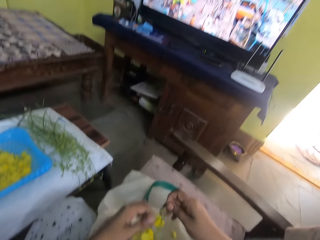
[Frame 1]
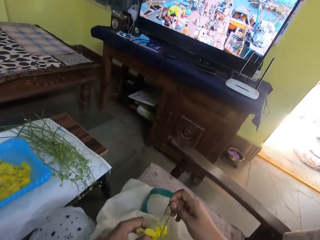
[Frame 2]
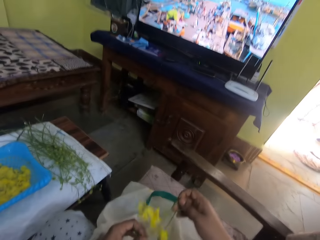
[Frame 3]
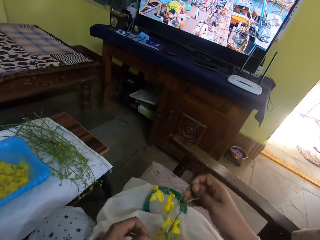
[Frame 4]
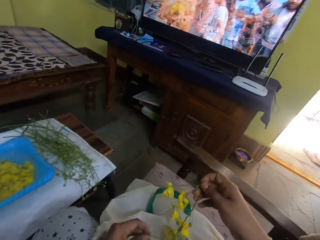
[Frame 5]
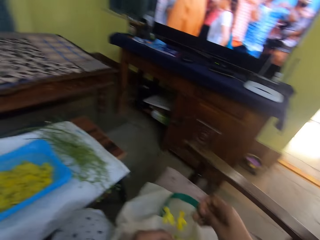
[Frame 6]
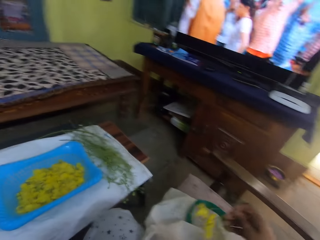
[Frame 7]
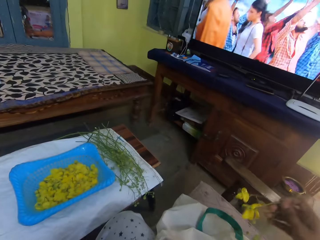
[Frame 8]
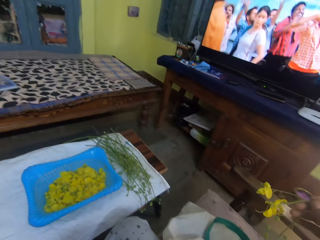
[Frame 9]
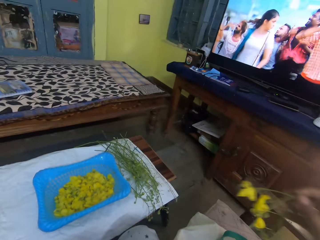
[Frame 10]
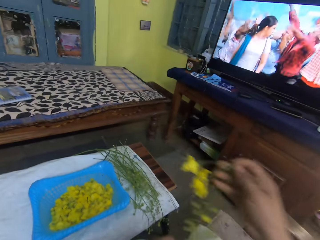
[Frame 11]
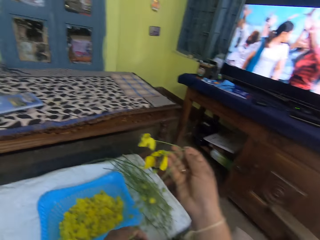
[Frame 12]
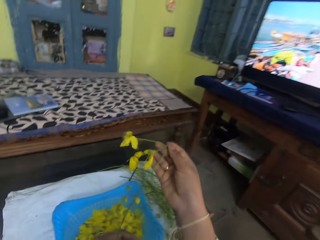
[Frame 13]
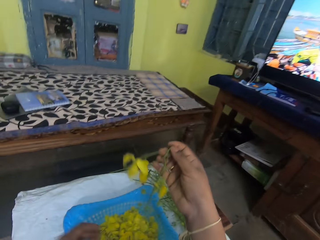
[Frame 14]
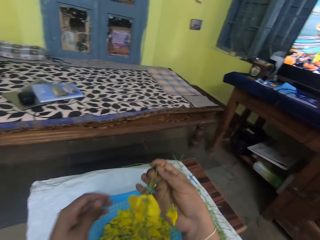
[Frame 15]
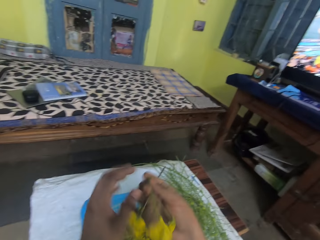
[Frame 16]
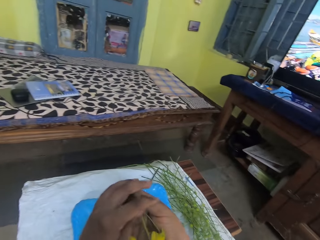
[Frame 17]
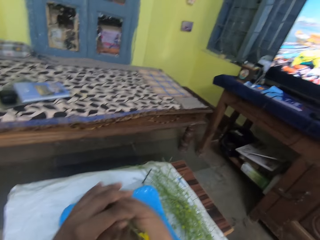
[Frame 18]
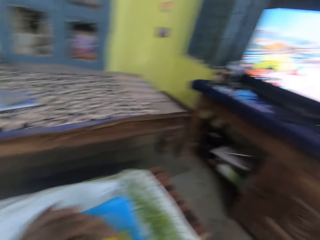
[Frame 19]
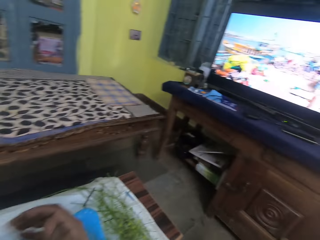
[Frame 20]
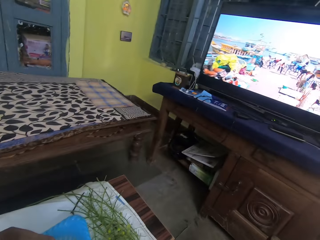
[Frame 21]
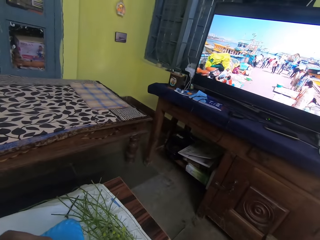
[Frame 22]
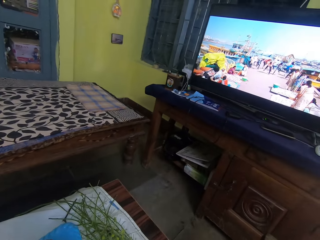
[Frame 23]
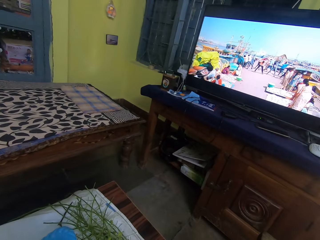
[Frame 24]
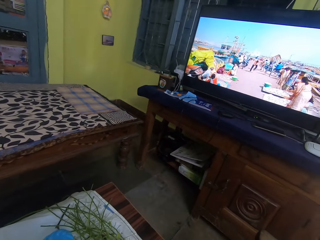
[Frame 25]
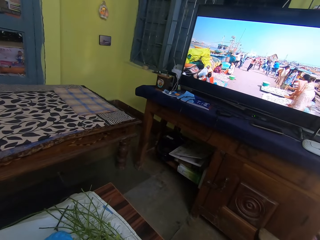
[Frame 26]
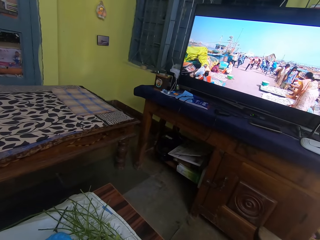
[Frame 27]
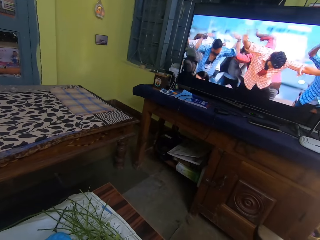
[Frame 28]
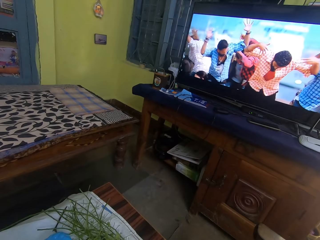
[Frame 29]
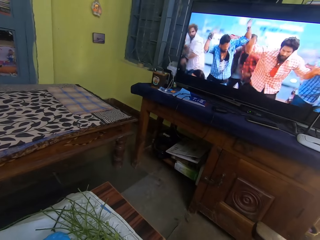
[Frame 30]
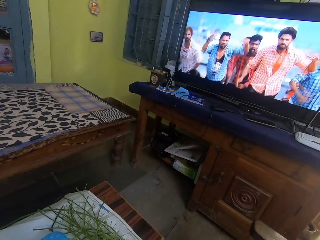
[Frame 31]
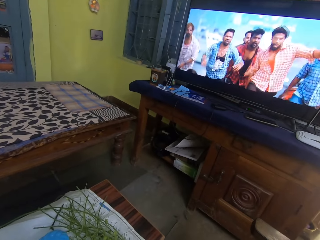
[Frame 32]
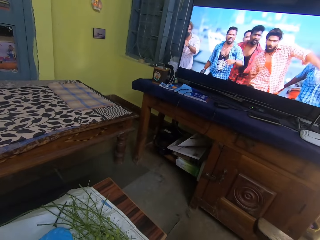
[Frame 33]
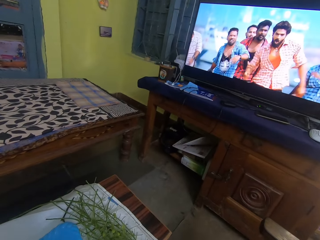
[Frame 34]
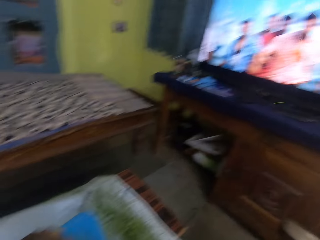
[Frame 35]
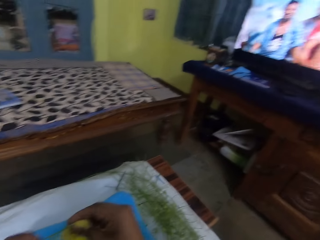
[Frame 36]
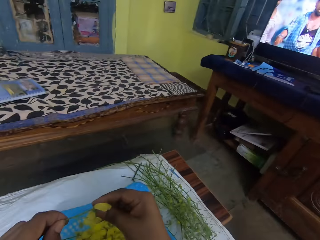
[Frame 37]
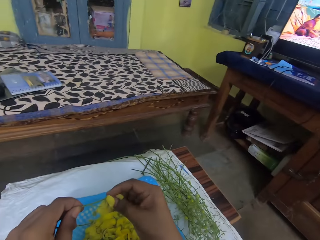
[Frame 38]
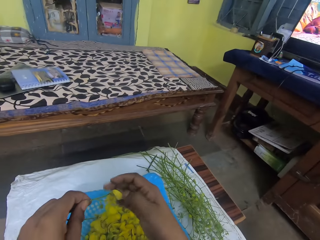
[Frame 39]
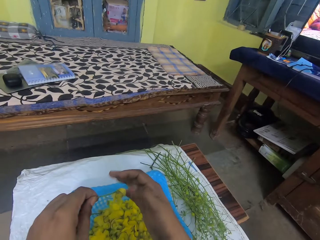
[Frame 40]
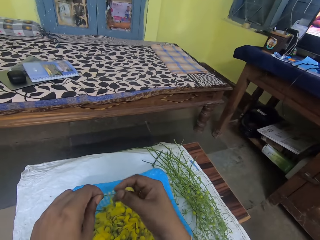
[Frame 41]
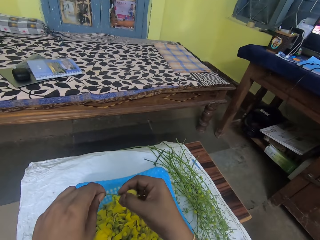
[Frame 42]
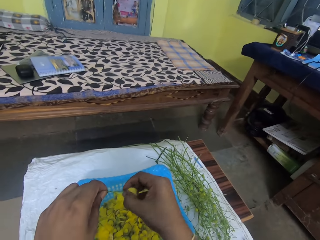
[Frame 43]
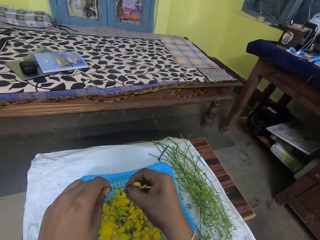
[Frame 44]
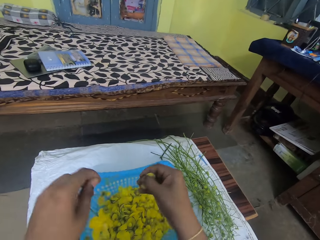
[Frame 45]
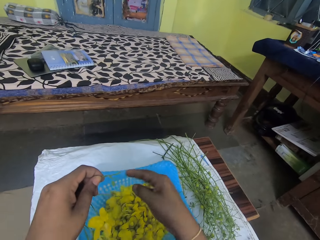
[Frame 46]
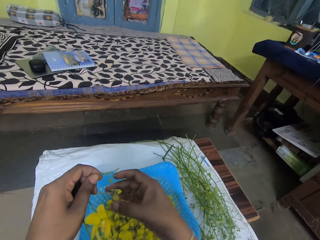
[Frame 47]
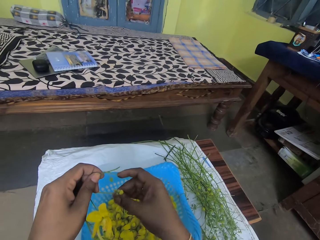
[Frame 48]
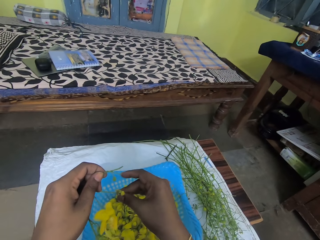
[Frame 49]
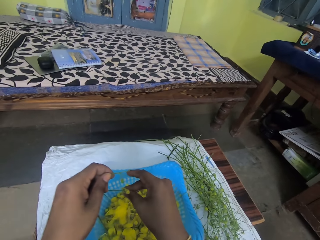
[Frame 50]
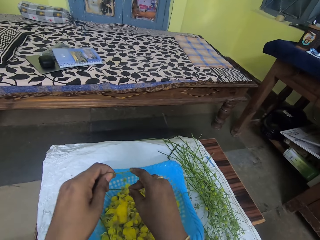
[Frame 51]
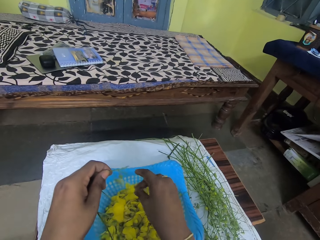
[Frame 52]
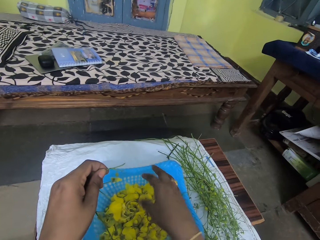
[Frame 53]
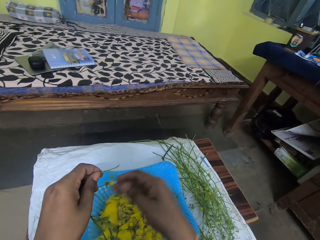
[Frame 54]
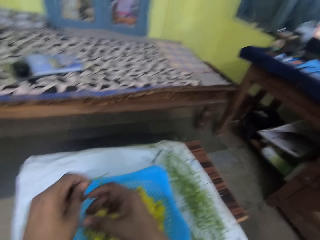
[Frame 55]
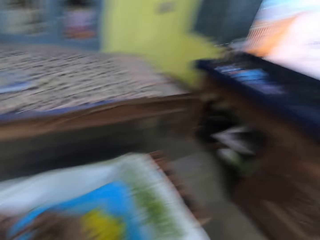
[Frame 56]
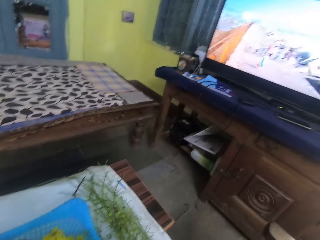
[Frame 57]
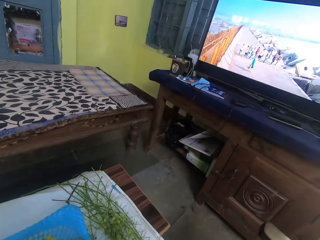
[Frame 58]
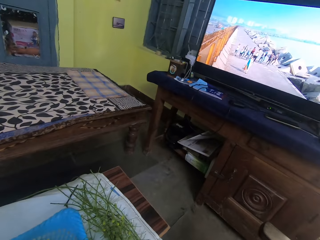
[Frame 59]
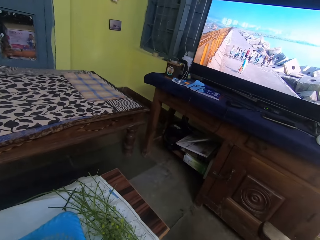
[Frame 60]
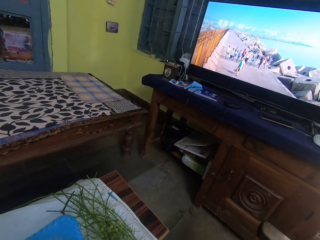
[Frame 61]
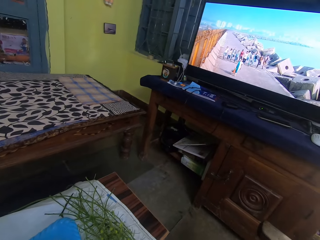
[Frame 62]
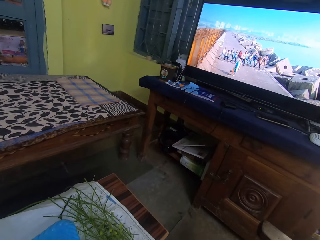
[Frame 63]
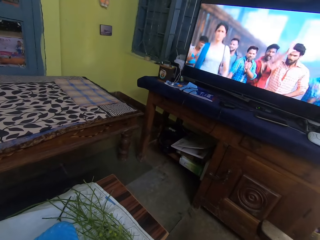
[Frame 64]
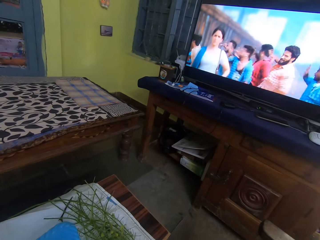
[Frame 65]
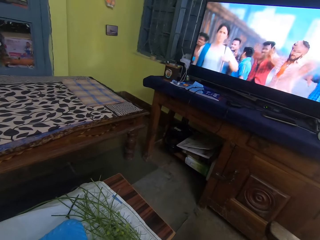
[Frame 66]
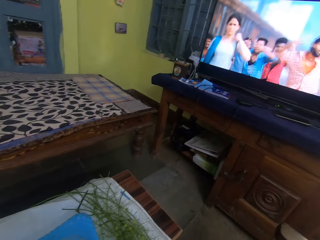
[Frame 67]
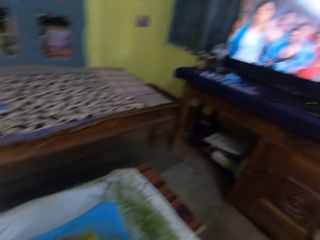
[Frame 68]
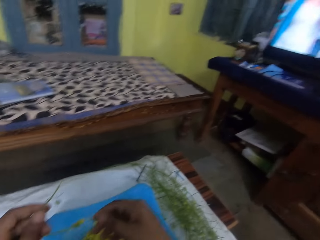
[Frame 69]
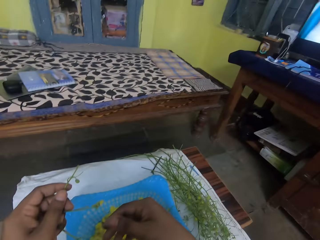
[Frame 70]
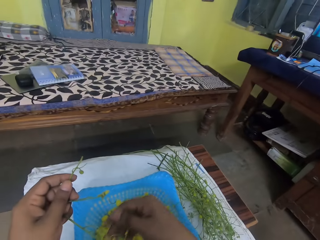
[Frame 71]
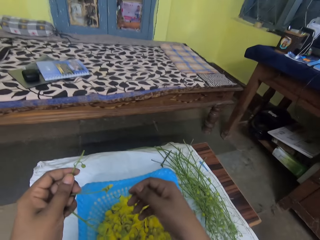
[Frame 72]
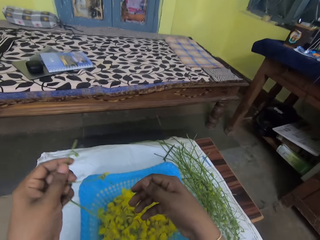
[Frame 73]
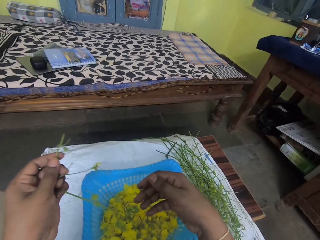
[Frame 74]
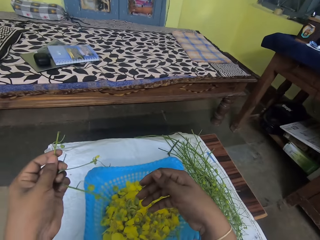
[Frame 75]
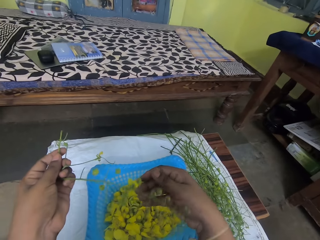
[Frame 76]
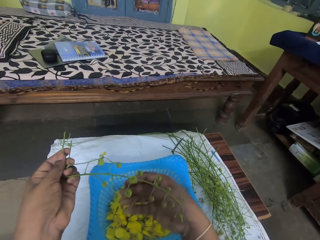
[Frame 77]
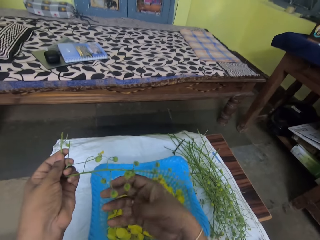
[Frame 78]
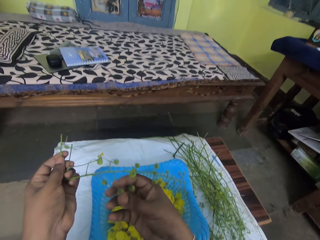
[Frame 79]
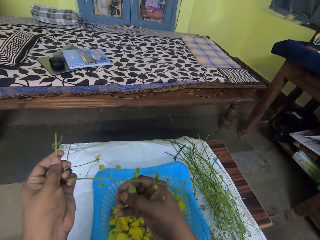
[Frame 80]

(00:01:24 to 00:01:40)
The camera wearer holds a flower with her left hand. She looks at the television. She removes flower petals from the stem into a tray with her right hand. She looks at the television.

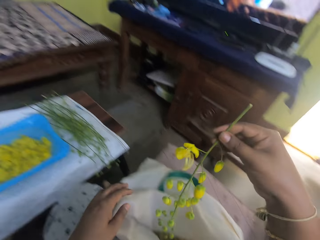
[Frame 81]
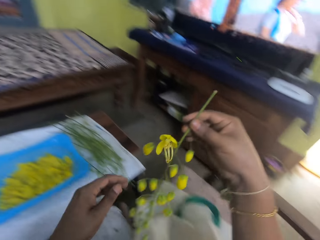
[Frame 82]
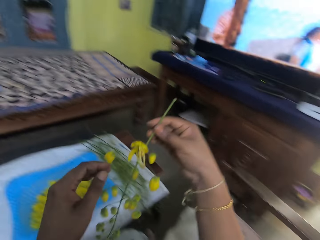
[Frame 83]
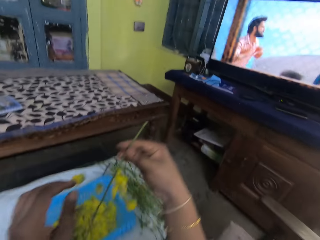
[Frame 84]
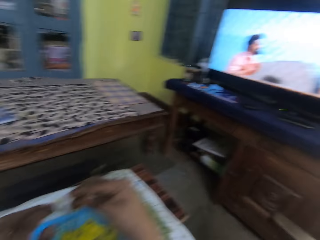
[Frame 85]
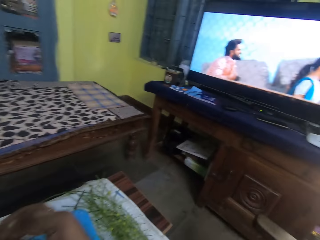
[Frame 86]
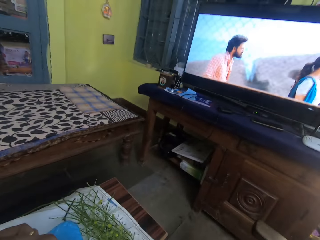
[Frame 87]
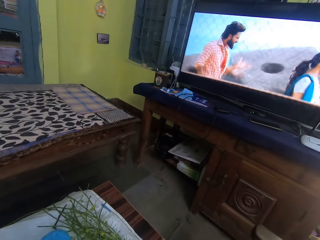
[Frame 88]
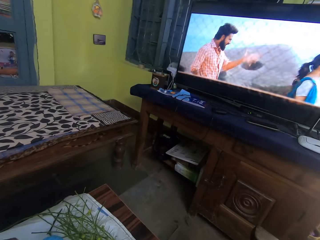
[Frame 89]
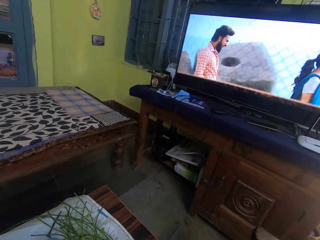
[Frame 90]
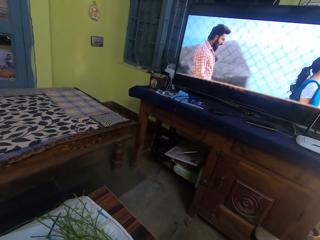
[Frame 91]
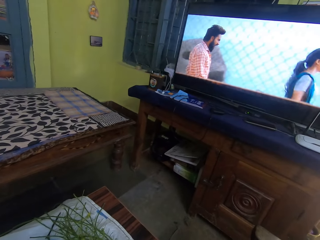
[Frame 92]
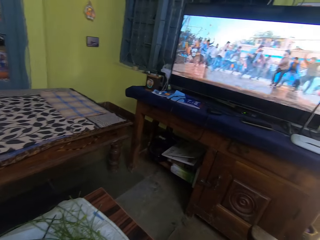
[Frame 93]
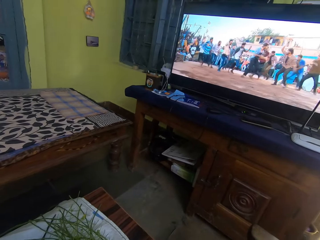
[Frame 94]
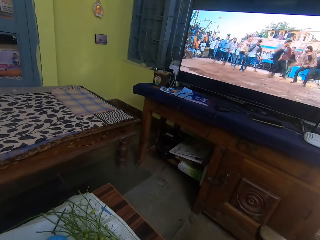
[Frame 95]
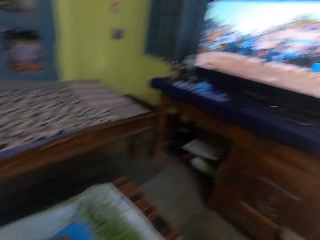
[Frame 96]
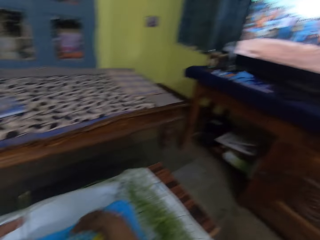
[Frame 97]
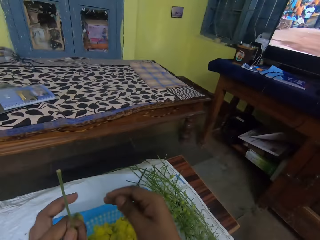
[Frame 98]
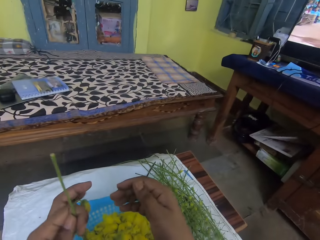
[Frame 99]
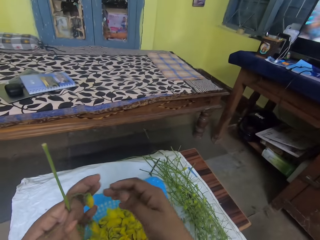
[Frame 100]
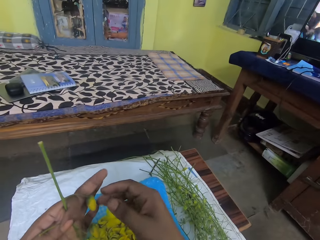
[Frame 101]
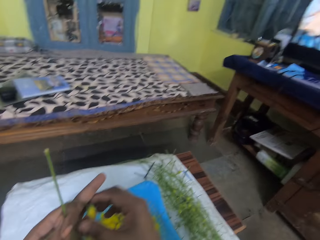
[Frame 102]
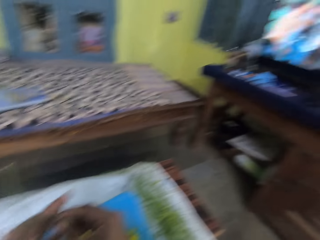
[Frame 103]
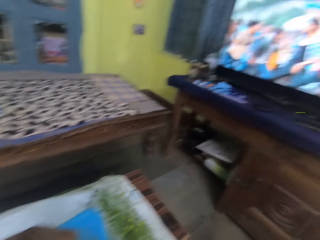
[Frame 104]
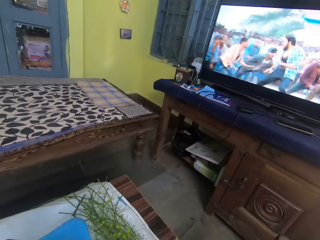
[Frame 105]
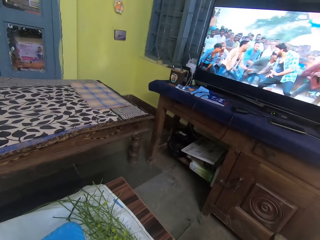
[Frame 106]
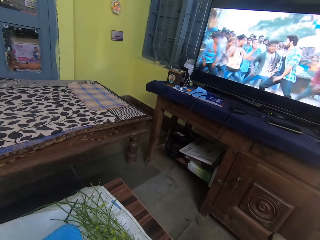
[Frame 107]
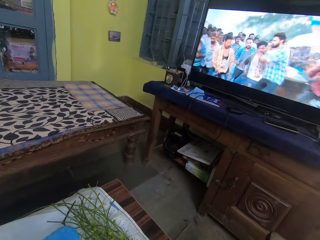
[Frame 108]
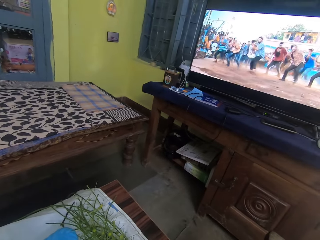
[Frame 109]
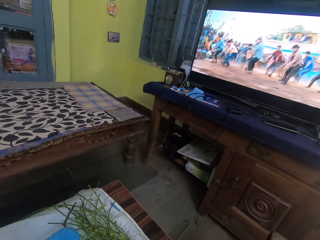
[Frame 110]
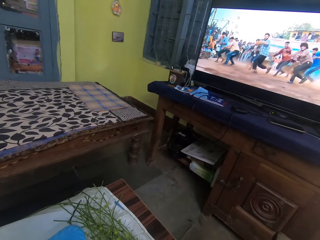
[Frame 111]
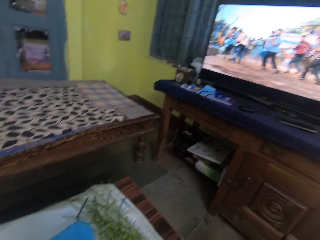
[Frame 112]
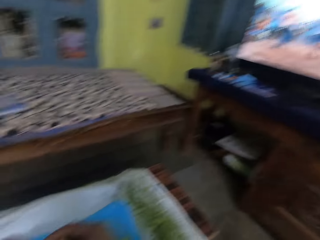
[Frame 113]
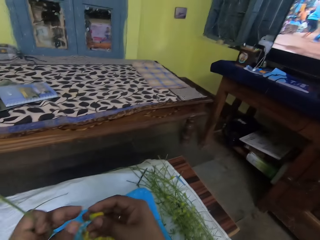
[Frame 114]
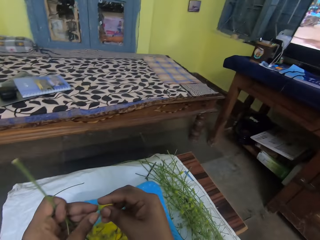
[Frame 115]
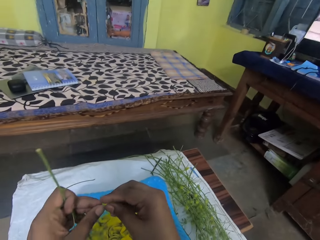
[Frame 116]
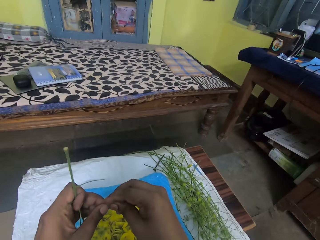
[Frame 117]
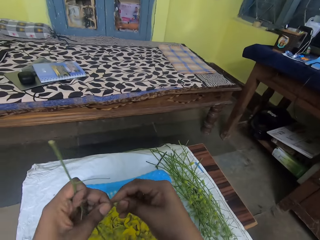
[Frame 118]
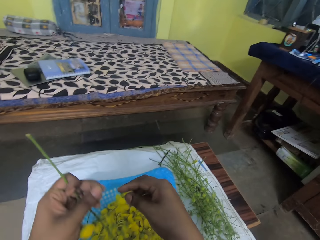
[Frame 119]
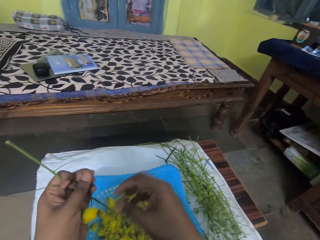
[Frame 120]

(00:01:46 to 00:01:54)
The camera wearer looks at the television. She removes flower petals from the stem into a tray with both hands. She looks at the television.
